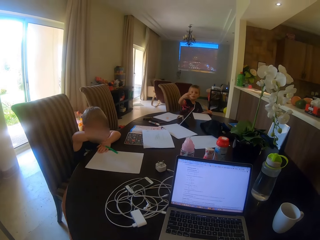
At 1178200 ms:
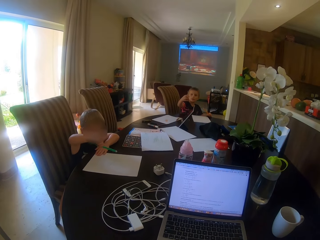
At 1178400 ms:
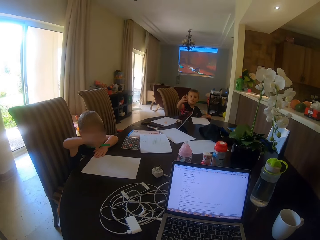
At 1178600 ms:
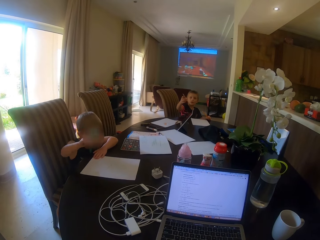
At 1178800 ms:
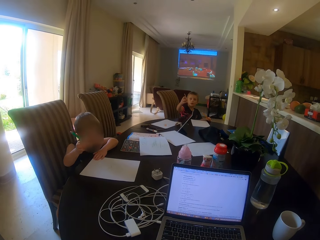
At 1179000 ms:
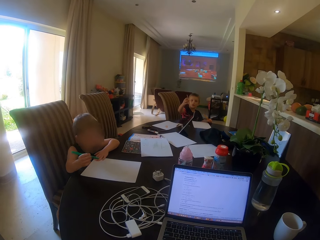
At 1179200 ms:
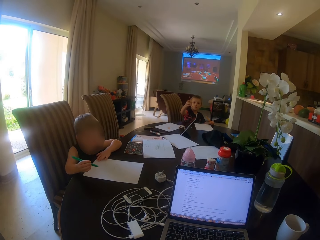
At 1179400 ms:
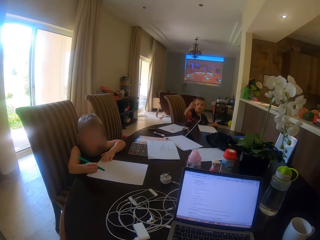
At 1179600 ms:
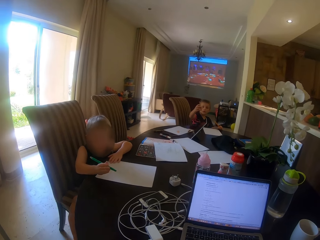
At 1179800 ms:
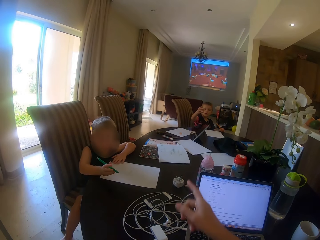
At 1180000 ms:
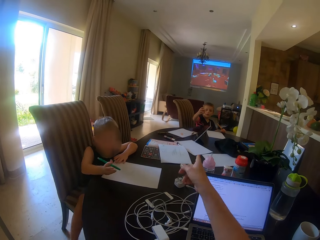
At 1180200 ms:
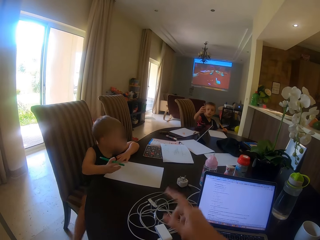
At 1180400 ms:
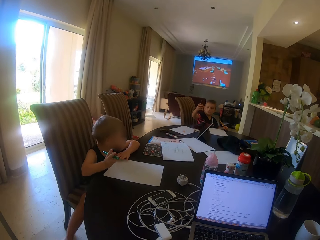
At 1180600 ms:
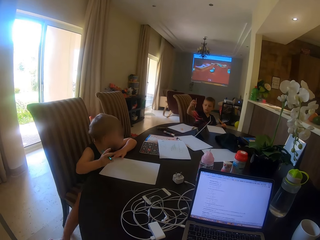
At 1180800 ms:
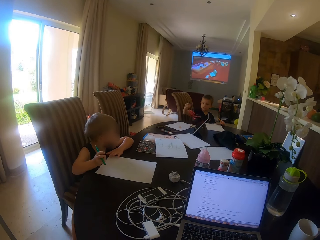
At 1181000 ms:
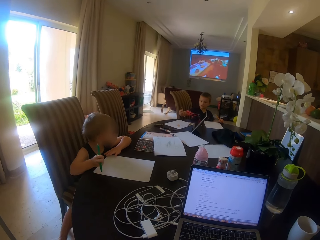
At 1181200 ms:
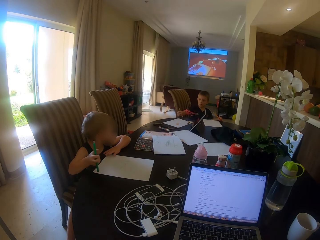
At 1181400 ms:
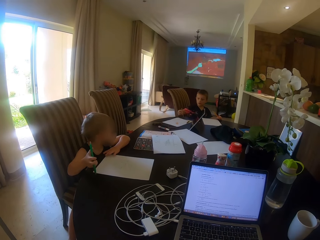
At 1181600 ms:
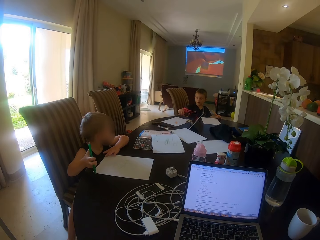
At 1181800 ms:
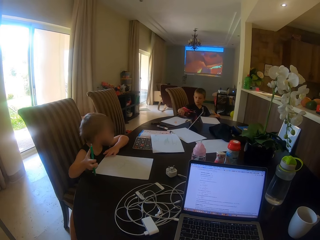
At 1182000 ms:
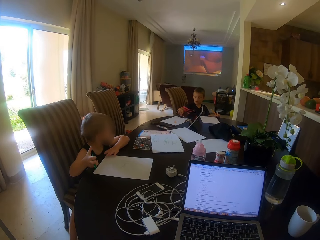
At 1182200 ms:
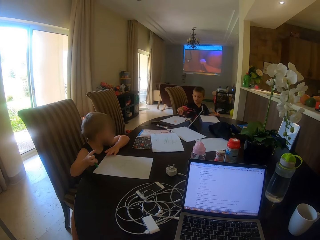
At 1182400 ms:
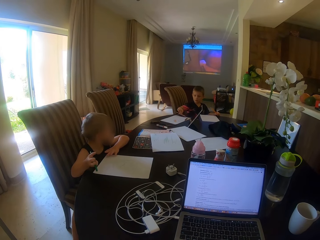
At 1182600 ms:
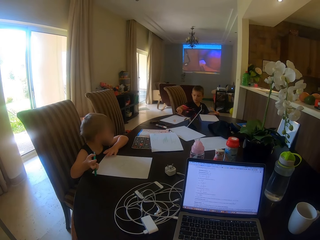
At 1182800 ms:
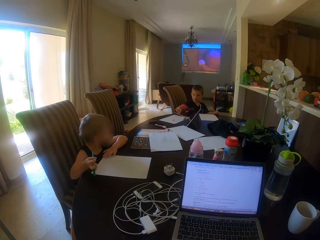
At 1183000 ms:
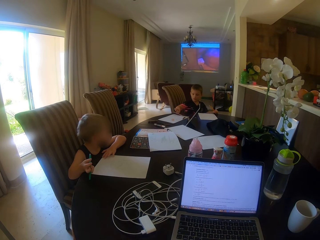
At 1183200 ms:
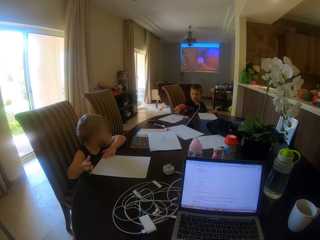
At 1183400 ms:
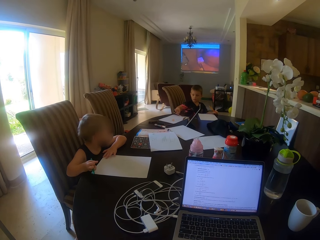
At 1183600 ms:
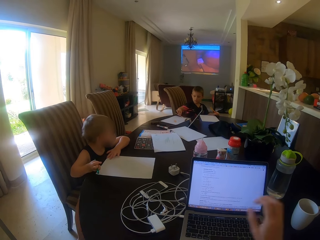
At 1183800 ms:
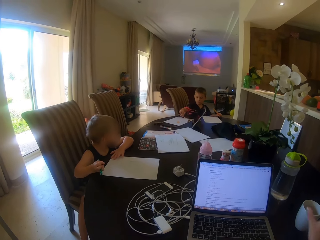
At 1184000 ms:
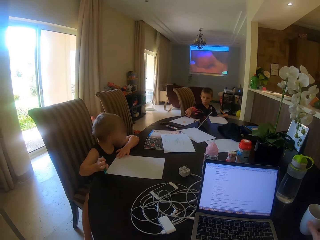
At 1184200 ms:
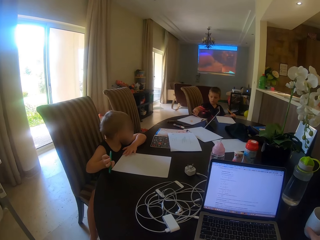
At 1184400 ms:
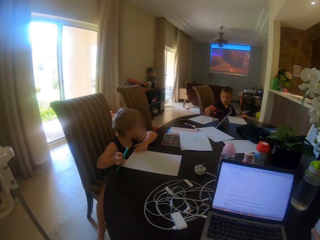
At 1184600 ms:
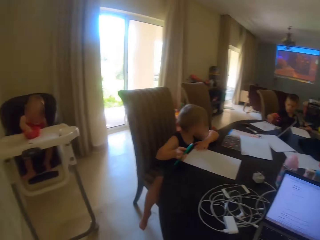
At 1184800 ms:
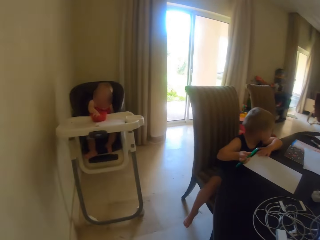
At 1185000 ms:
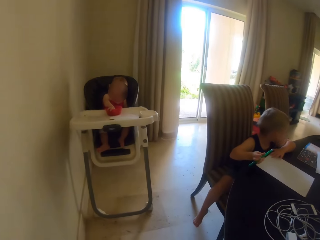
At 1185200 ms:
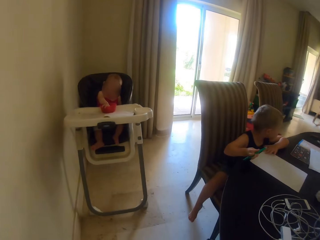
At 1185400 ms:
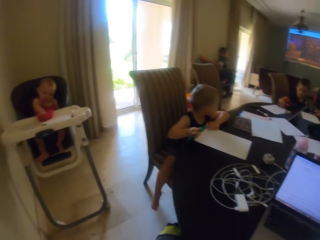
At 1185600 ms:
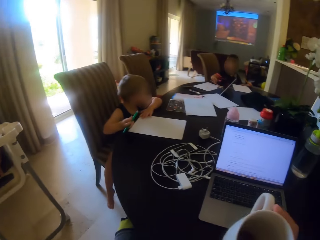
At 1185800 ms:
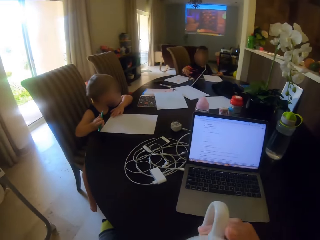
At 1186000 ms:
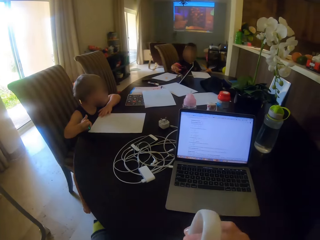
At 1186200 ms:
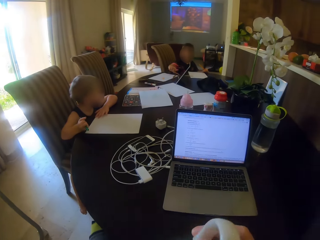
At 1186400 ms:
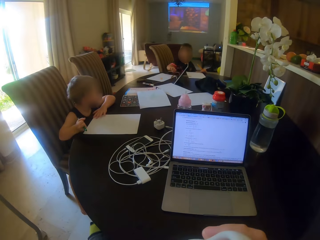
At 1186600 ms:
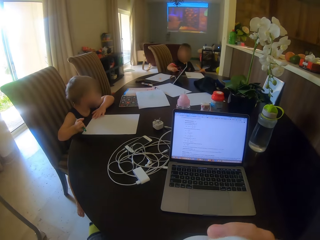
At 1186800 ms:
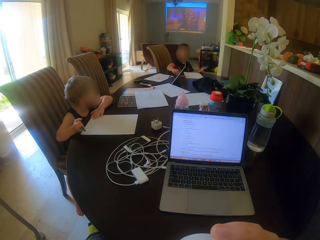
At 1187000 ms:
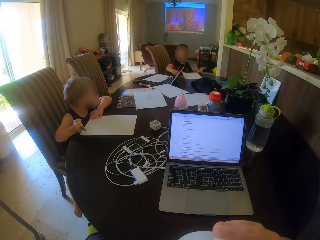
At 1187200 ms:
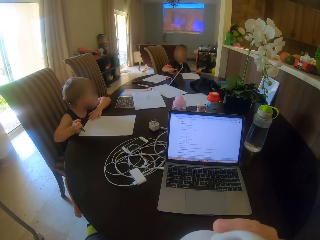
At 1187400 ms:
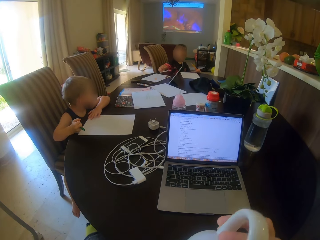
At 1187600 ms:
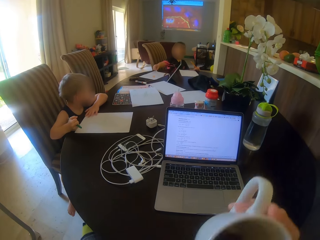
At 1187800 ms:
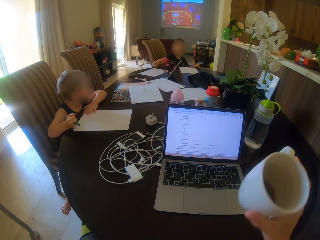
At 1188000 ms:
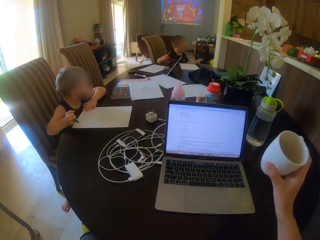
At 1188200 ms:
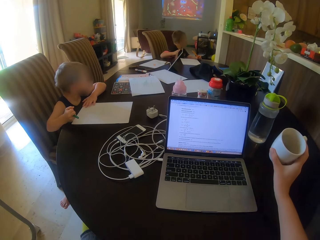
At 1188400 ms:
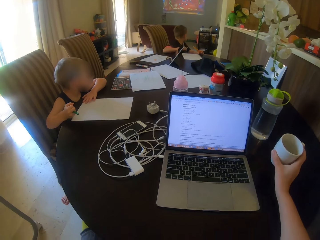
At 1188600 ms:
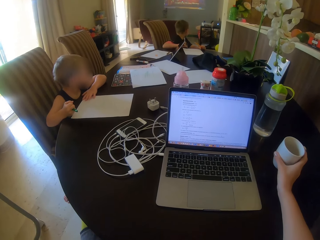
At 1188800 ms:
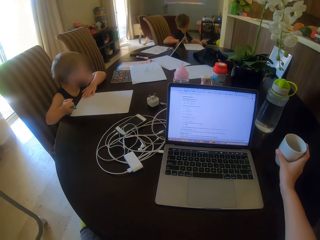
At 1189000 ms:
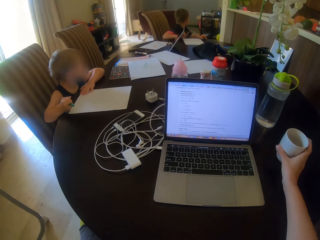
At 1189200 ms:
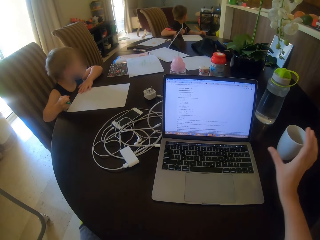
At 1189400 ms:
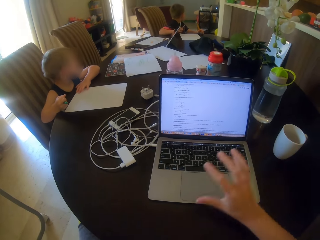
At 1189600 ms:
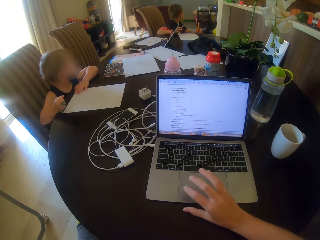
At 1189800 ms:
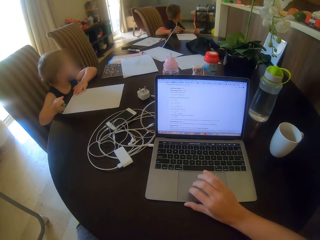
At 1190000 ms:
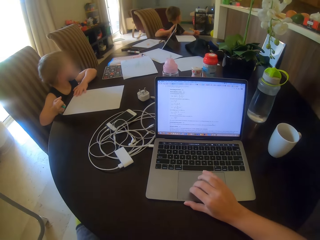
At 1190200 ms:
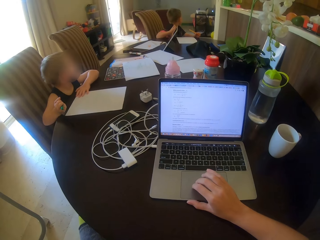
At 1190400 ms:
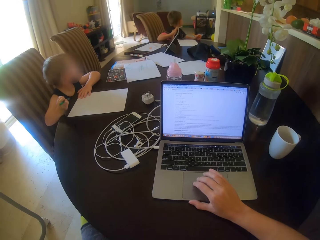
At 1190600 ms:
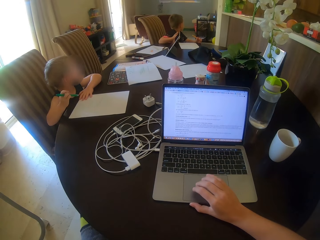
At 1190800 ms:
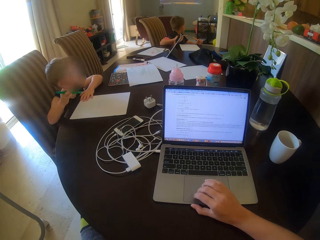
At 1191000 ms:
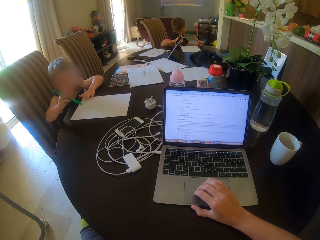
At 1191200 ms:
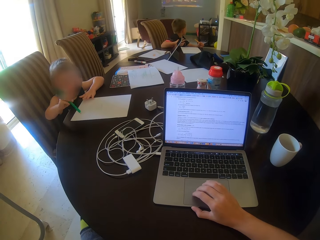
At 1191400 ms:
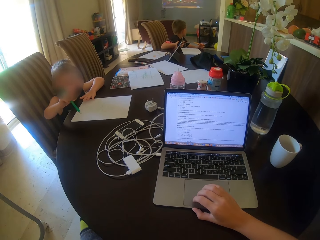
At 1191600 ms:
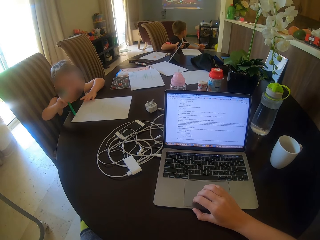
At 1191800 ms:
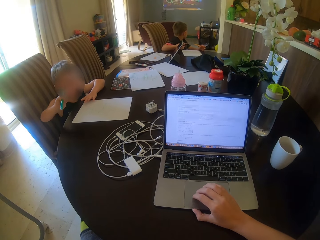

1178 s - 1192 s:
The camera wearer talks to a person. They straighten the hand. A child writes on a paper. The camera wearer picks up a cup from the table. They drink tea. They put the cup on the table. They scroll the mouse. They operate on the laptop.

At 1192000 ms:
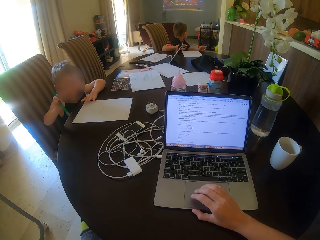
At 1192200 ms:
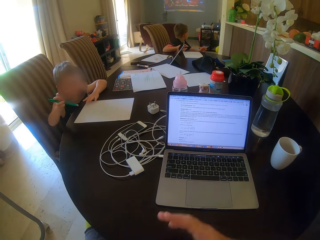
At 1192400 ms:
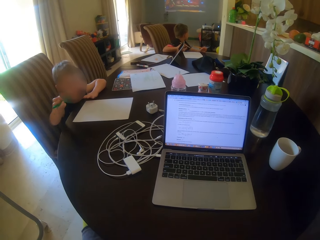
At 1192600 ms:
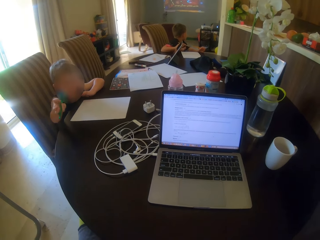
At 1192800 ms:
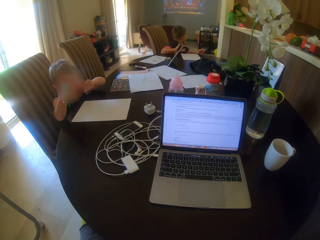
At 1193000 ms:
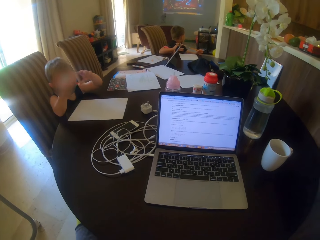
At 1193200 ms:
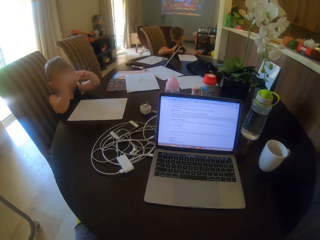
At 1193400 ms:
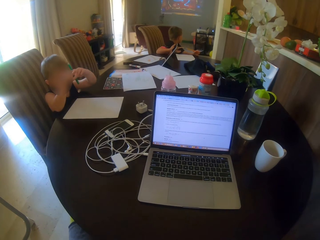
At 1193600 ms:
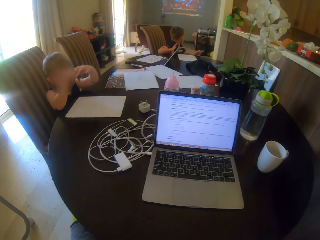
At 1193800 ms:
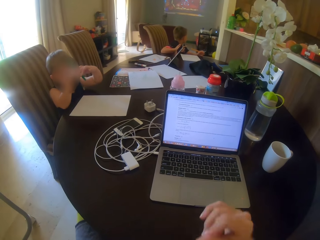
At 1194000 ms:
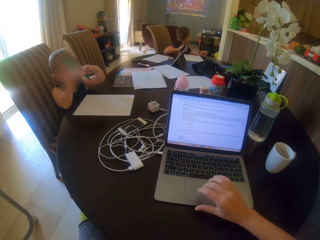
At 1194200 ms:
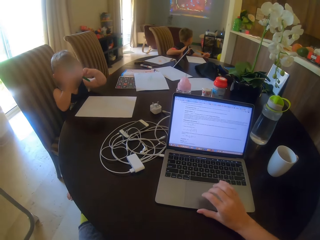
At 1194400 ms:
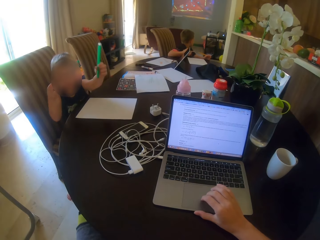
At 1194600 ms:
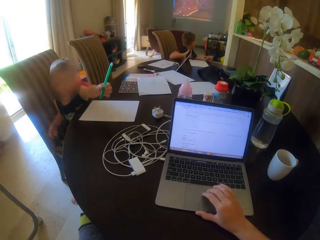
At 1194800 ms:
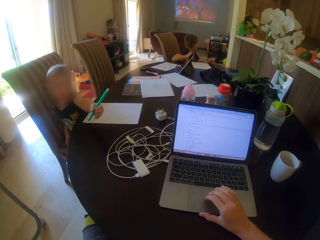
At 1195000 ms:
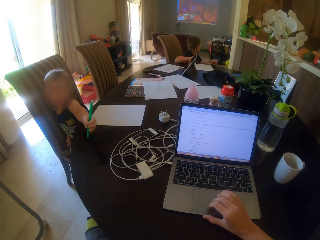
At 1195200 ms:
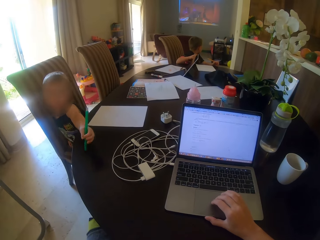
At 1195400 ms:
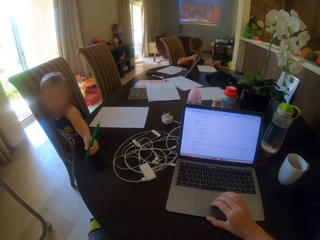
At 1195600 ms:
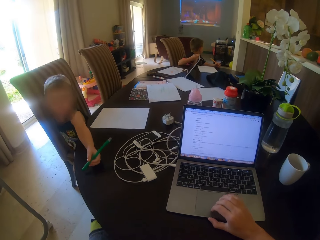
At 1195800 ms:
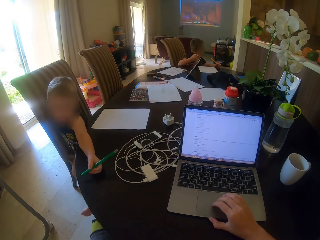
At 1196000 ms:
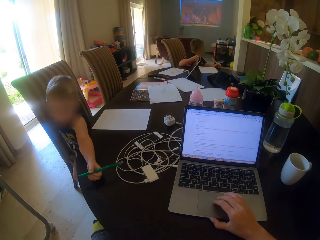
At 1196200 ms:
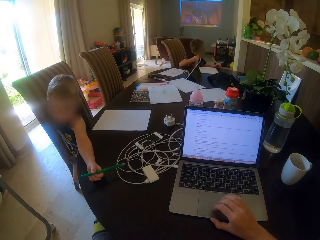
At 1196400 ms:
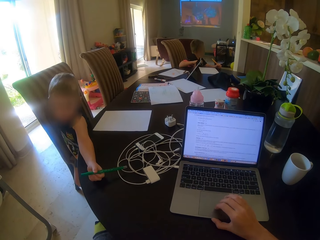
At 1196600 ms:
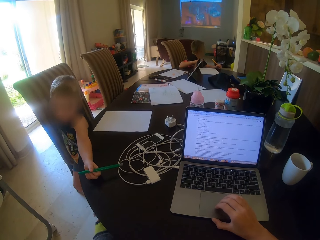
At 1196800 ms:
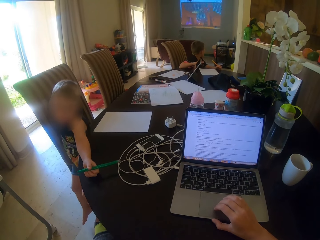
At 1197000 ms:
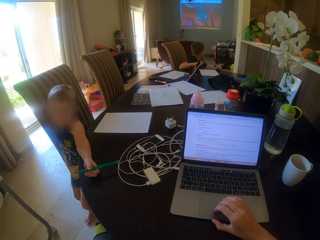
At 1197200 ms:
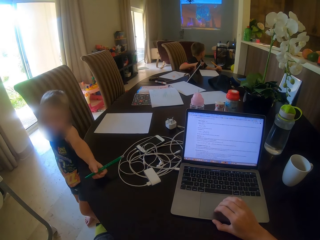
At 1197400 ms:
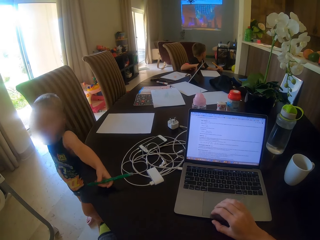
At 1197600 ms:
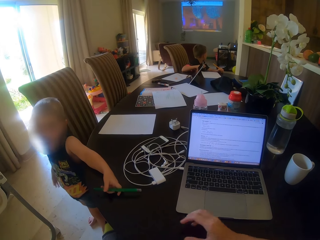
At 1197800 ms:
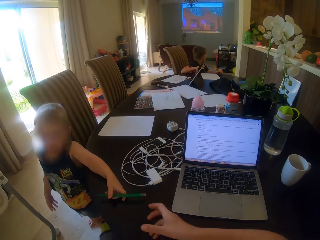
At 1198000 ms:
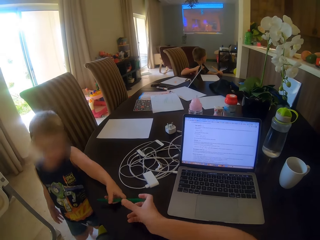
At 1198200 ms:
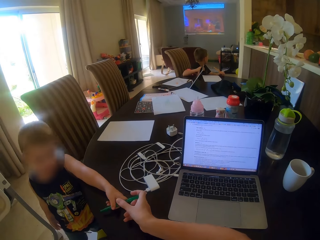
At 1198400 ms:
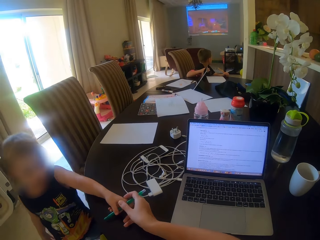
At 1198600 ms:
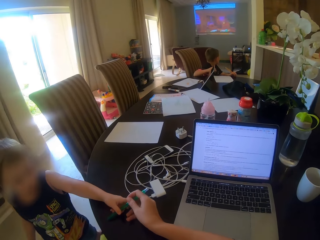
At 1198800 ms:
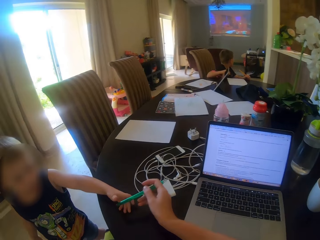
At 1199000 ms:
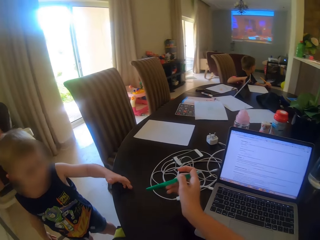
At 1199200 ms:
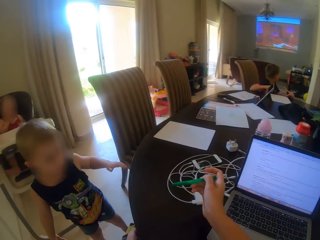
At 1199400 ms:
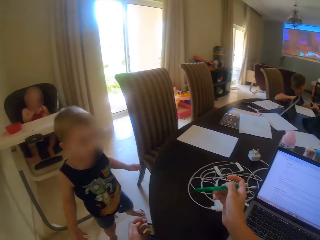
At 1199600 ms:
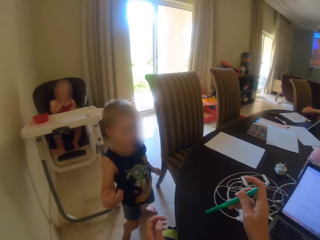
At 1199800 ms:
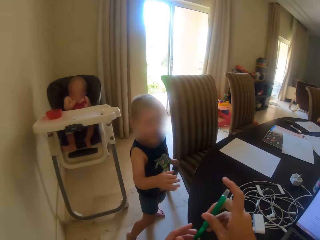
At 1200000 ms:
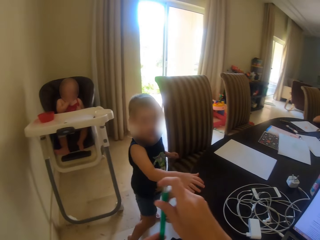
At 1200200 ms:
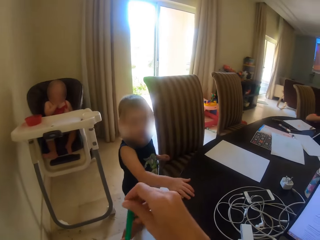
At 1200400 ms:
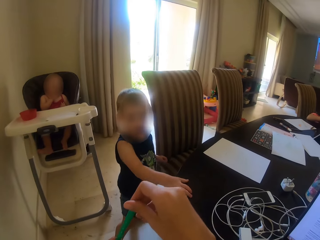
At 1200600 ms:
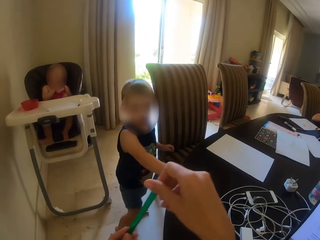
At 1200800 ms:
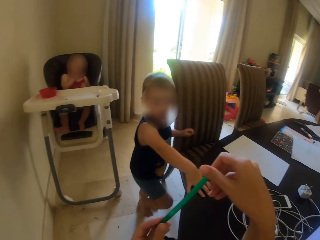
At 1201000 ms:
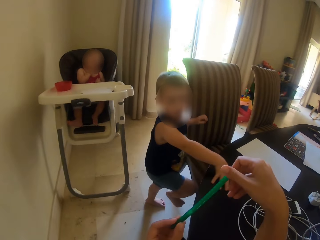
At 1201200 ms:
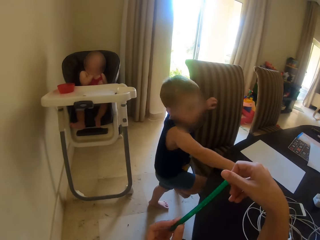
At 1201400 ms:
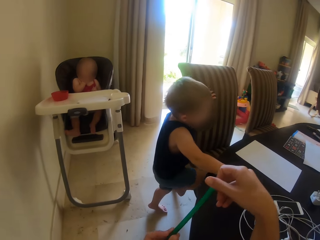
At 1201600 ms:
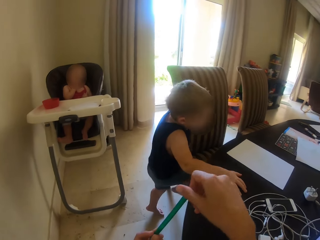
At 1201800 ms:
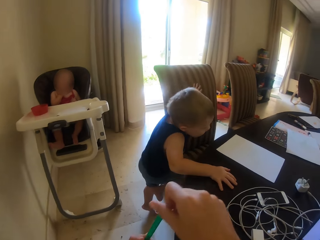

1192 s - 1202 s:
A child plays with the pen. The camera wearer talks to the child. They scroll the mouse. They pick up the pen from the child. The child gives the pen to the camera wearer. The camera wearer holds the pen.
